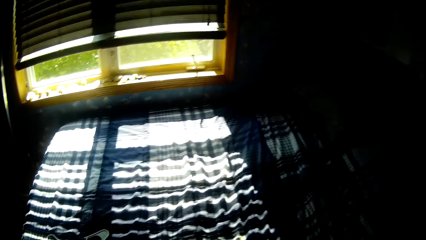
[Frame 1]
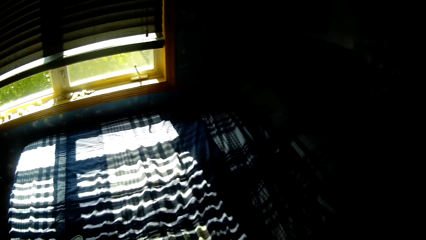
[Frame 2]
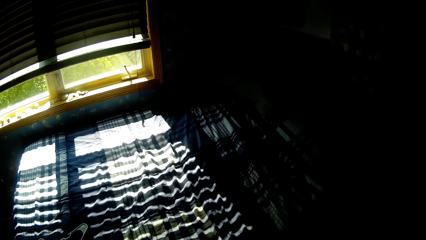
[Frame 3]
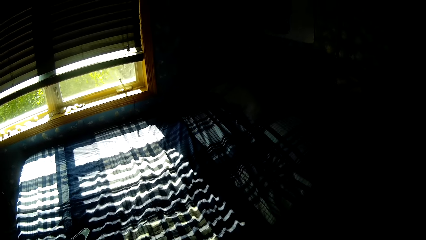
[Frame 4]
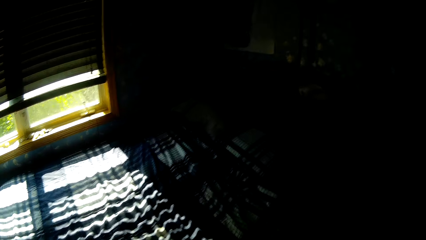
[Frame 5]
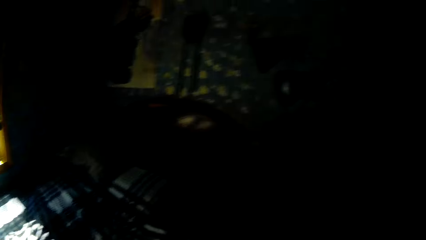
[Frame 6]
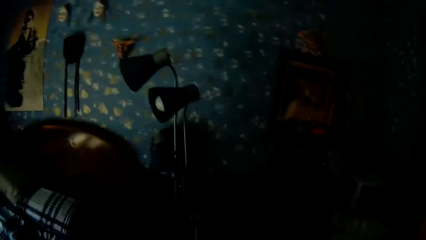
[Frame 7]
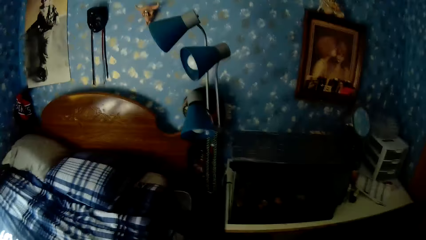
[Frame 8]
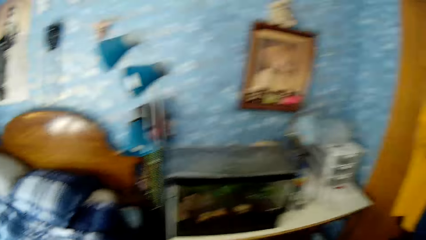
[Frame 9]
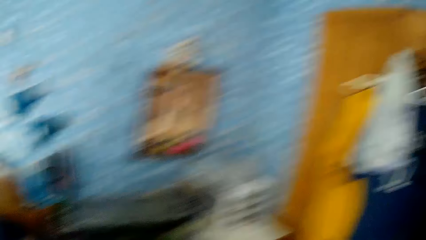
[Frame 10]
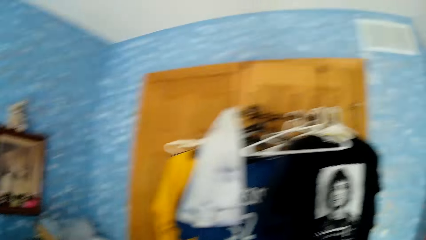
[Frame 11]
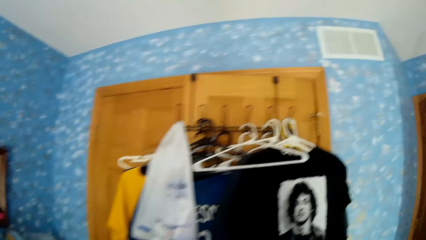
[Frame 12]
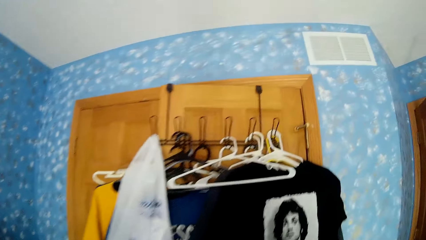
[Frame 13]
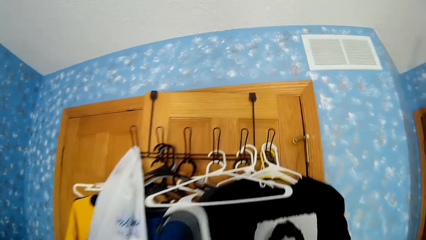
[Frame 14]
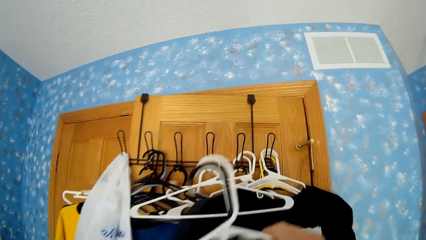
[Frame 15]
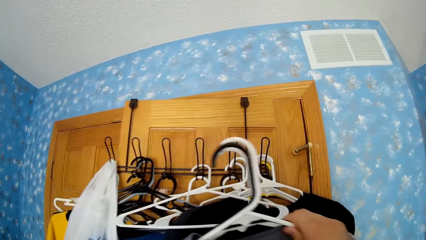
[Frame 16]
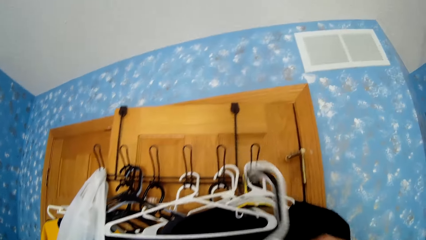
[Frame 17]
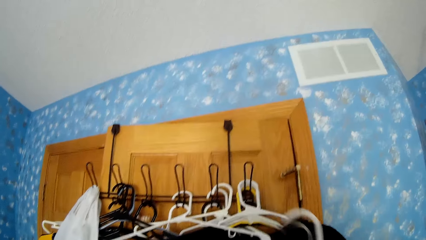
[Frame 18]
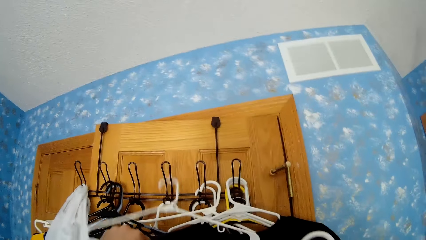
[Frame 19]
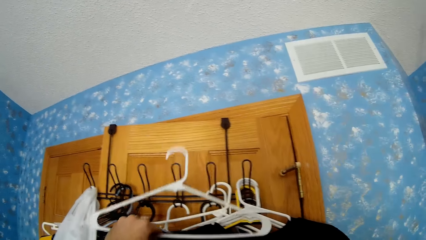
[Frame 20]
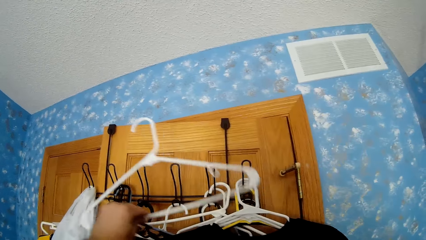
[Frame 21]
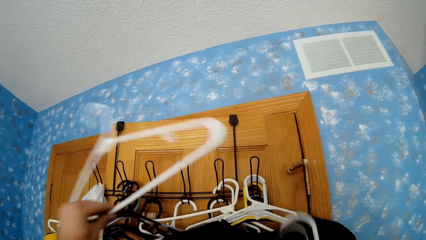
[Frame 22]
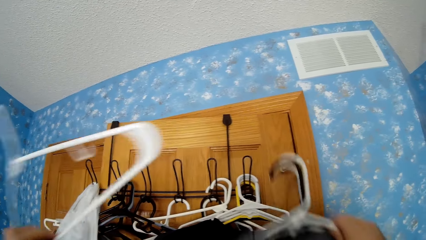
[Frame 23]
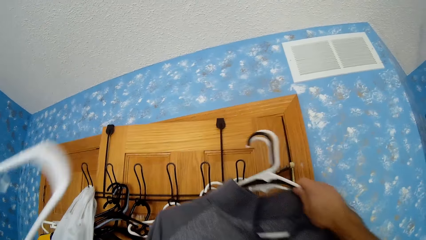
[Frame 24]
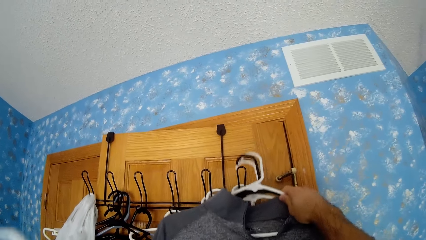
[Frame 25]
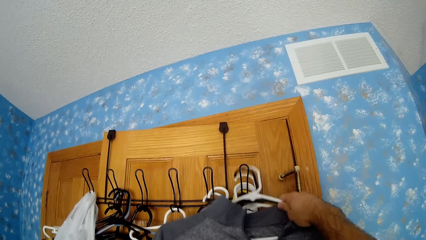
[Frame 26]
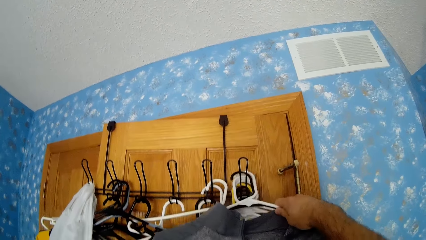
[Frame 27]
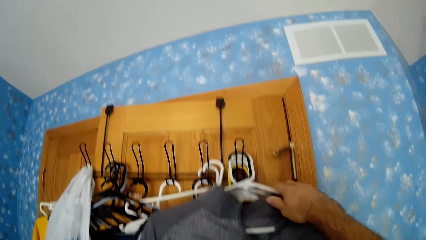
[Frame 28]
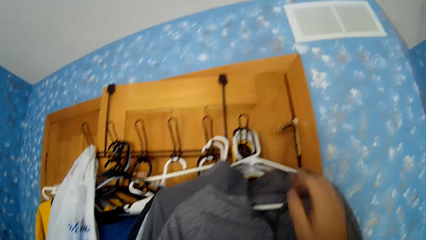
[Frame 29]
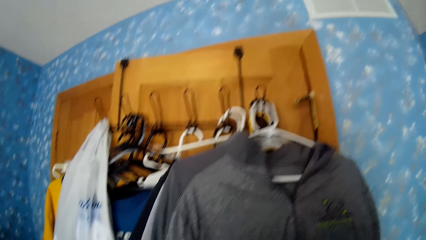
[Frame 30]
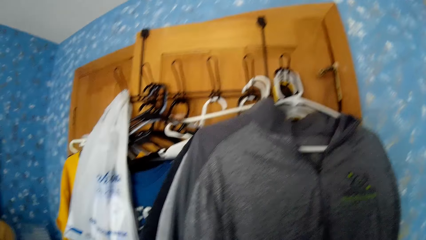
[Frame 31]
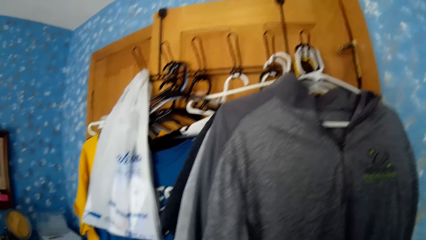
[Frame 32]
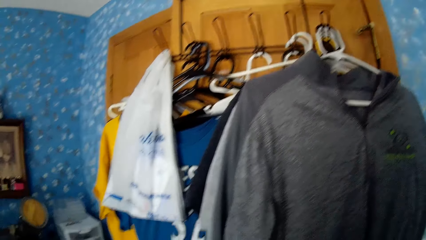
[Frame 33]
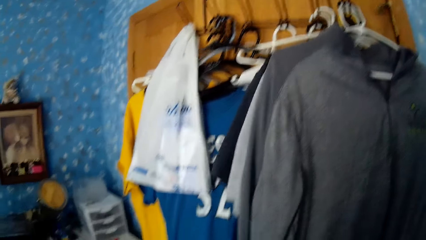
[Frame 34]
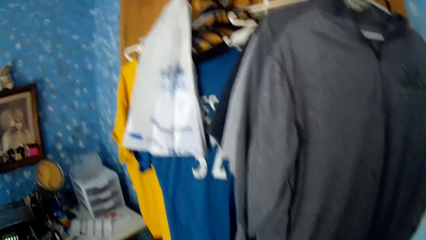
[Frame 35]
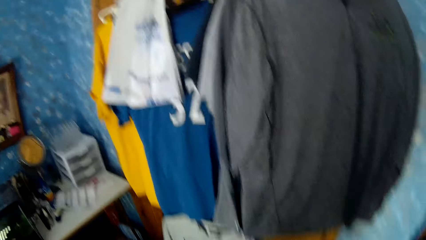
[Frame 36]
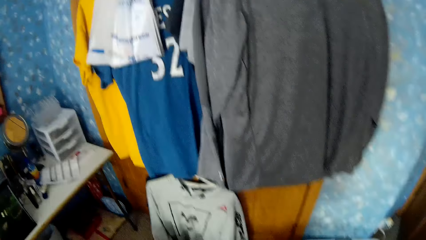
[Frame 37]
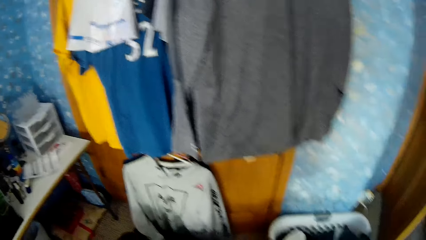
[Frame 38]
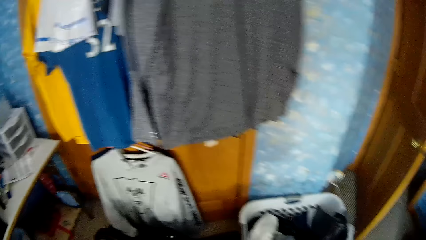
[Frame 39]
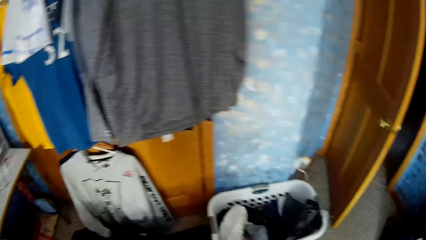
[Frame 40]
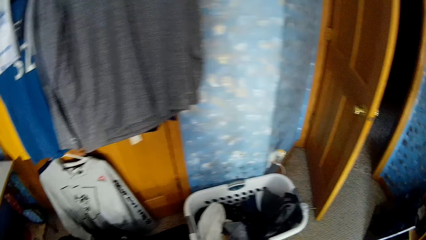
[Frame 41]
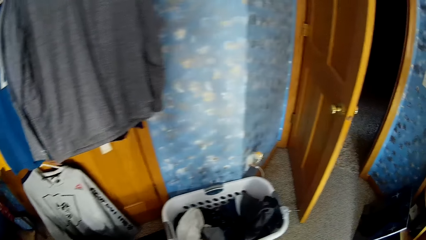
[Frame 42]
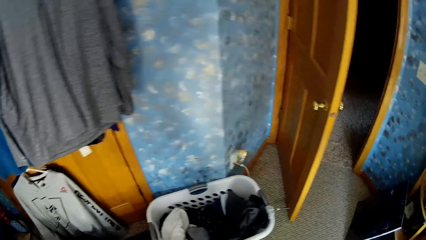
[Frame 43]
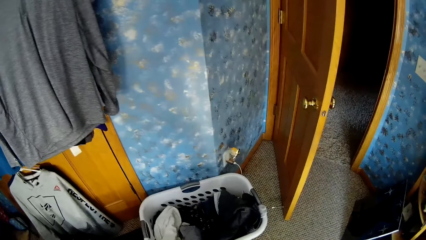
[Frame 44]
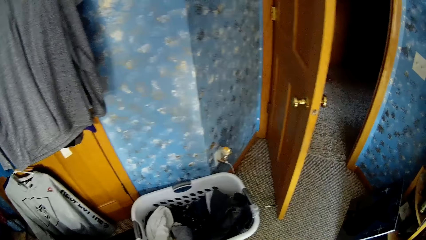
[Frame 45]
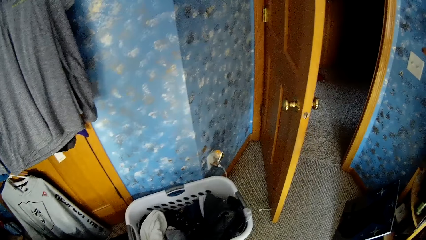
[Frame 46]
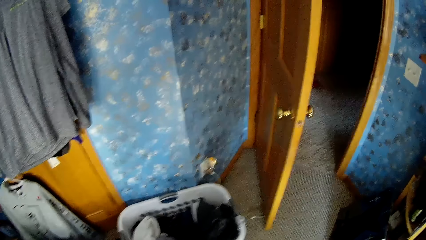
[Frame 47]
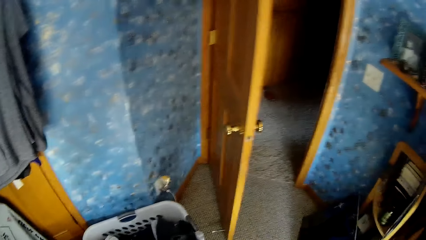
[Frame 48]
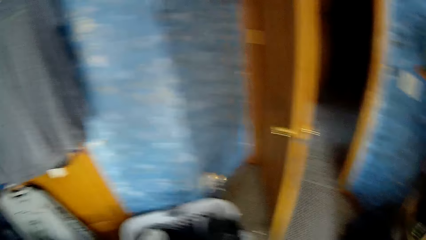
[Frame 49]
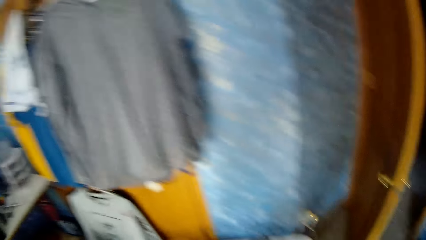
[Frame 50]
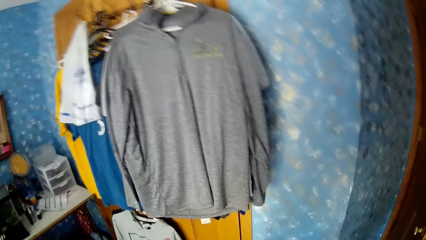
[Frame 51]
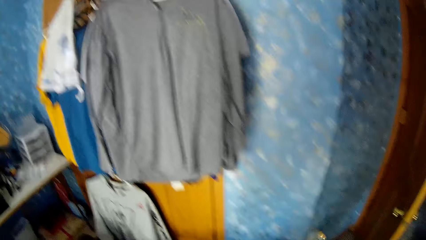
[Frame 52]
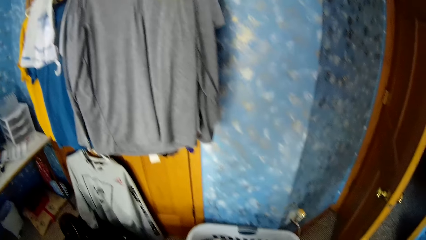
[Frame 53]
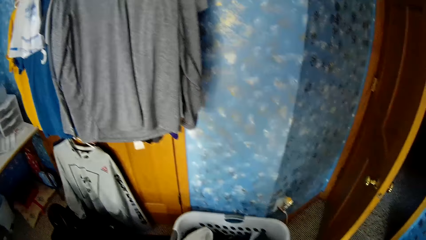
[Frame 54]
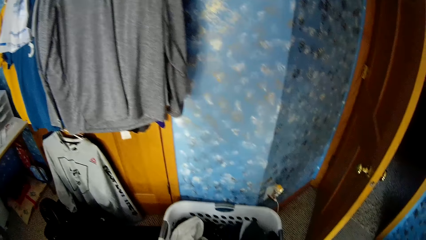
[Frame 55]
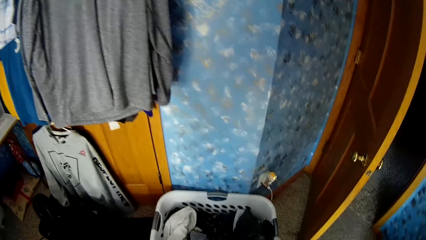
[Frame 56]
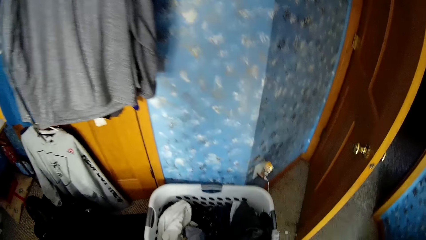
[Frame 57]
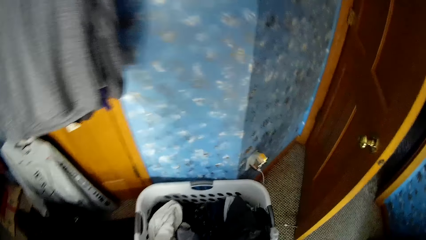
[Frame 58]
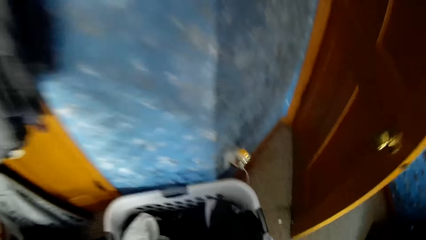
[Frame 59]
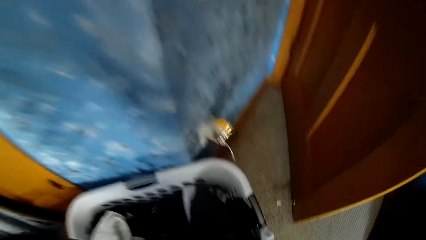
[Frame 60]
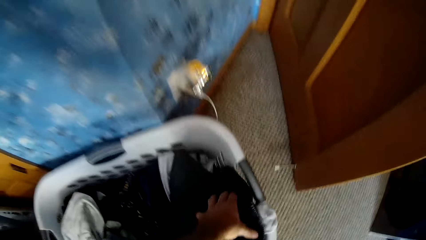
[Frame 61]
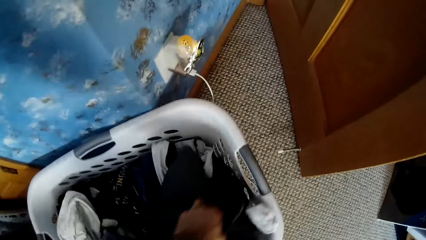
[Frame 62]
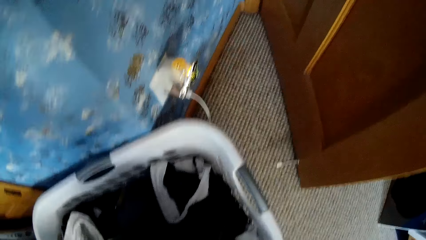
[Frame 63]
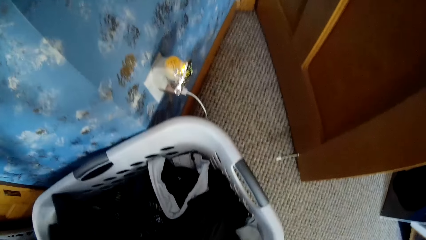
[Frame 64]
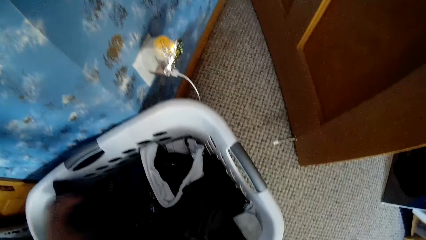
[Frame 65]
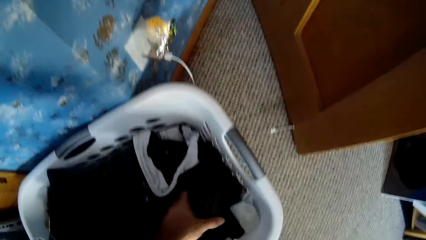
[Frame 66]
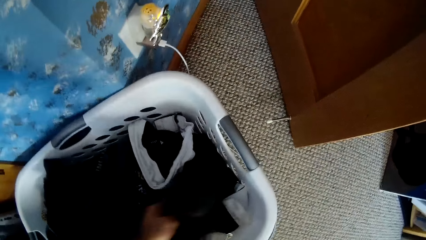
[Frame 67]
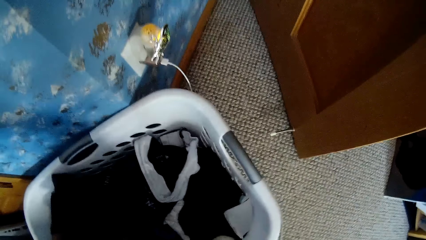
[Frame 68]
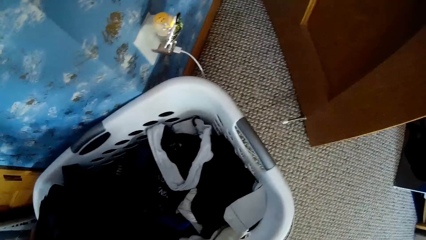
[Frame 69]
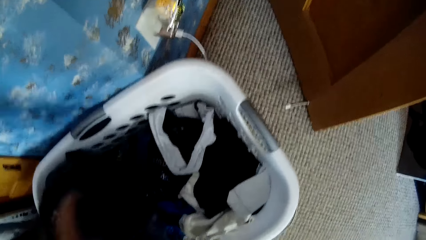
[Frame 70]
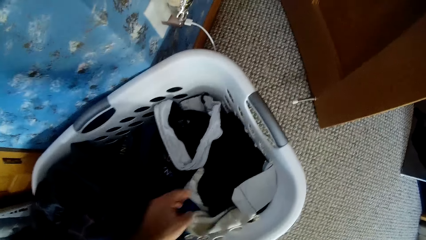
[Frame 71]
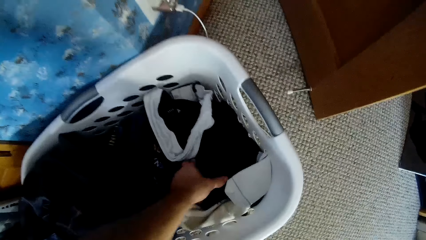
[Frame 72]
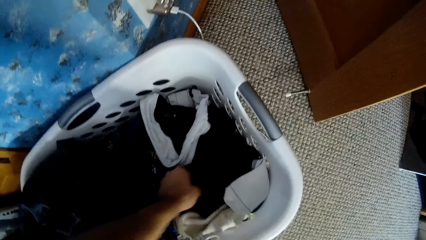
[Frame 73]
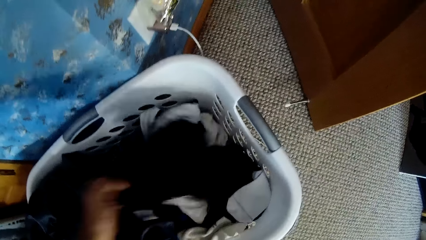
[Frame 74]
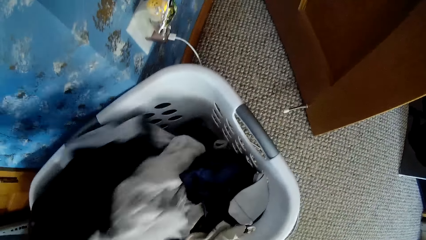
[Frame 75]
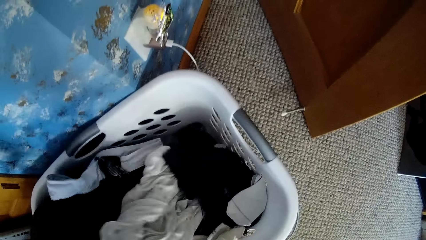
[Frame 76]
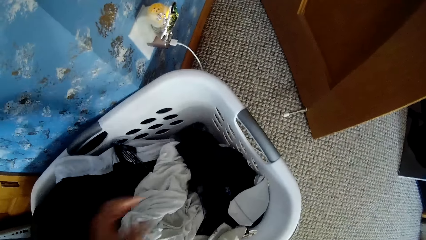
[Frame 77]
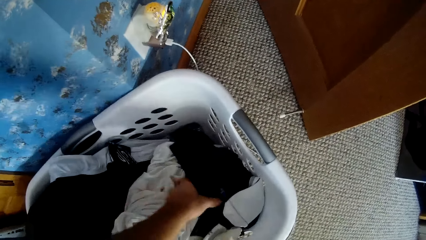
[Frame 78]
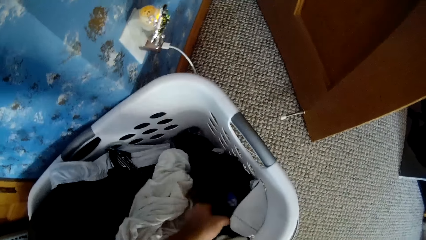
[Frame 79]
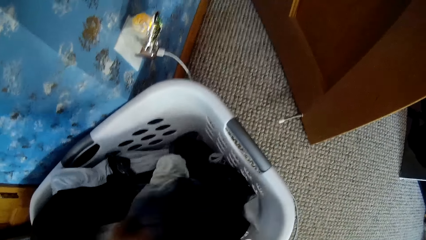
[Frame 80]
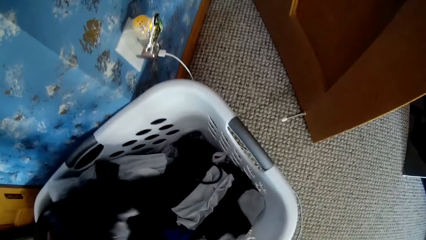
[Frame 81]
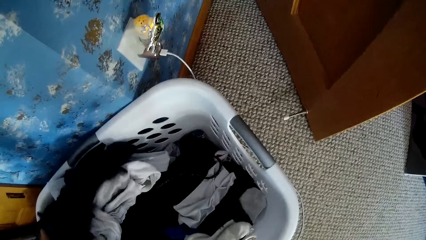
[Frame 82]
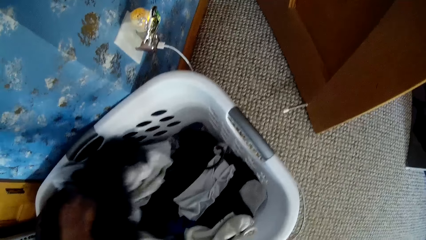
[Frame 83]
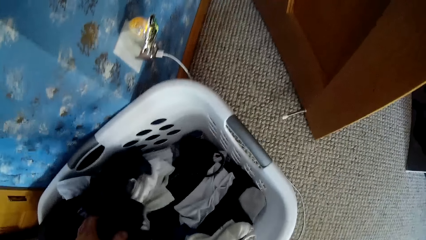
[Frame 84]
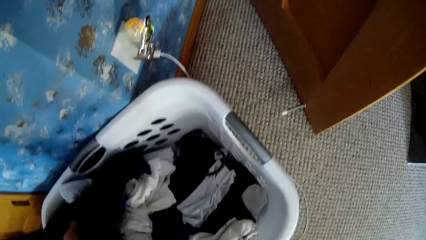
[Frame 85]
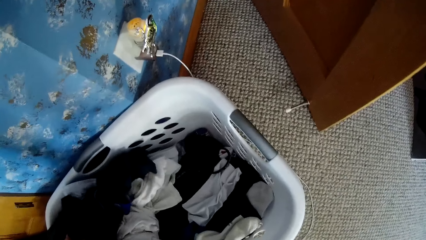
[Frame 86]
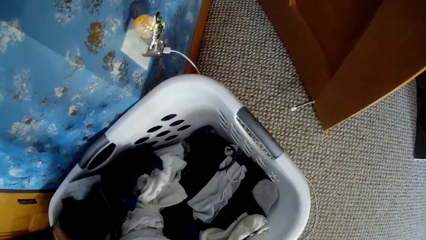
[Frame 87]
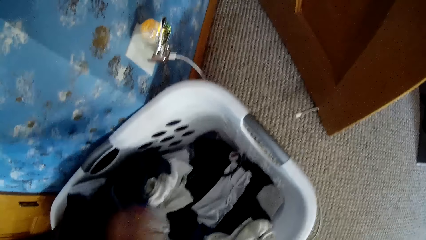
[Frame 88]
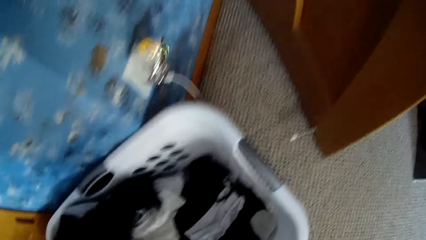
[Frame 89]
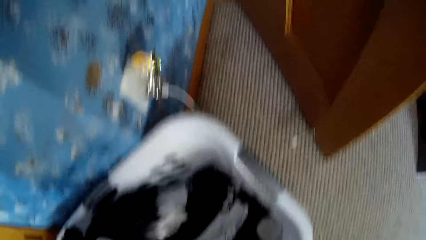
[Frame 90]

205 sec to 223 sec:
The camera wearer stares at the bed. He picks an eighth plastic hanger with his left hand. He hangs the cloths on the iron hanger with his right hand. He stares at the basket. He inspects the cloths in the laundry basket with his left hand.
